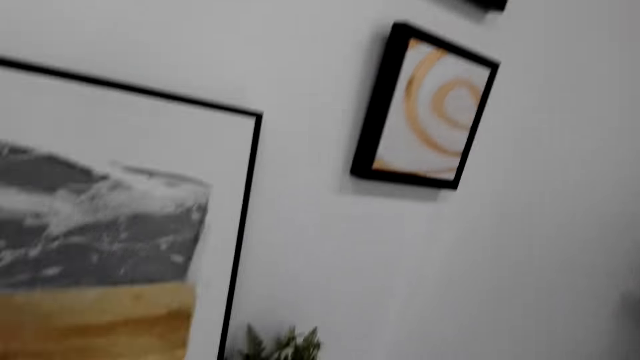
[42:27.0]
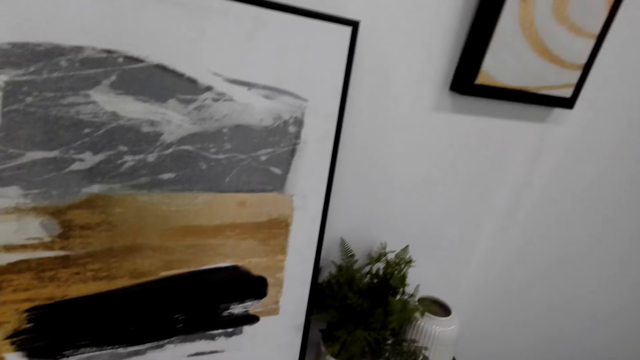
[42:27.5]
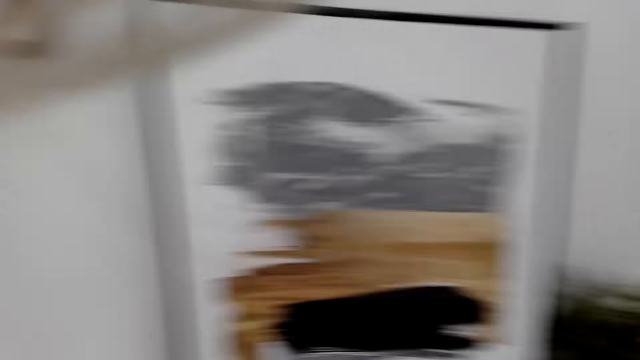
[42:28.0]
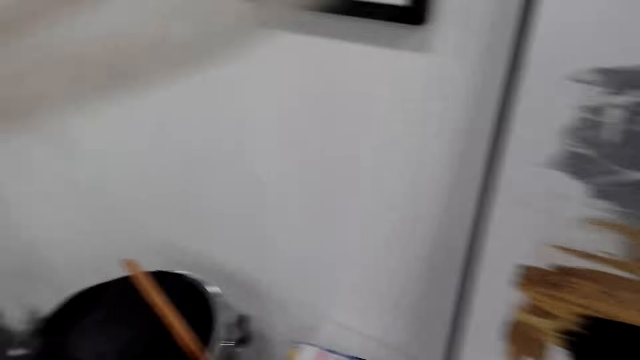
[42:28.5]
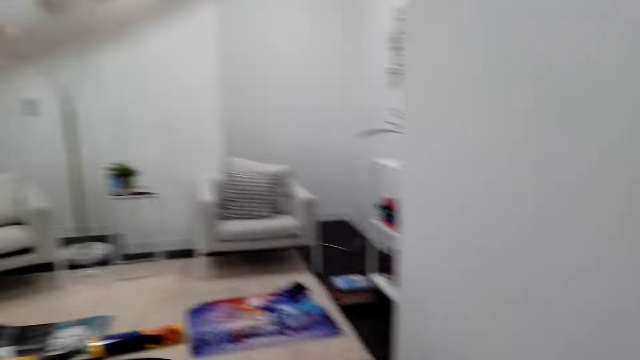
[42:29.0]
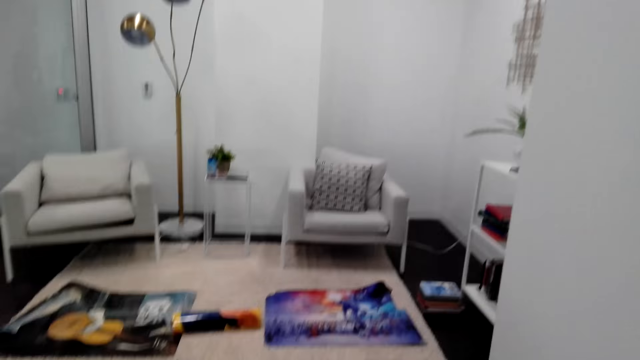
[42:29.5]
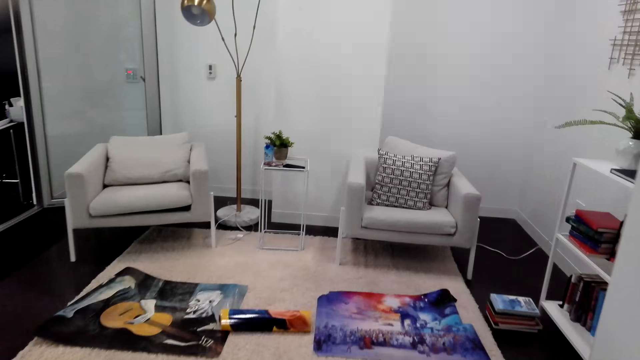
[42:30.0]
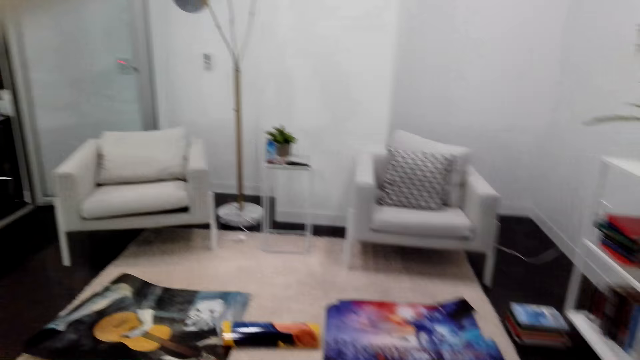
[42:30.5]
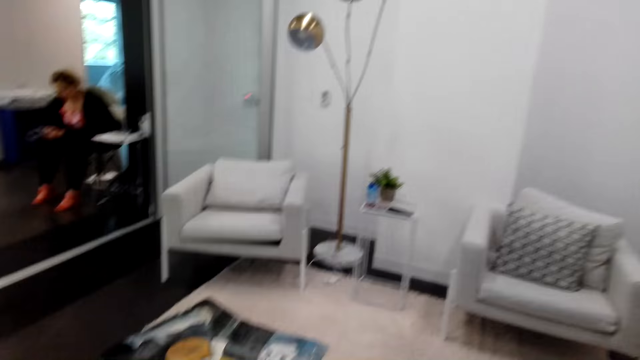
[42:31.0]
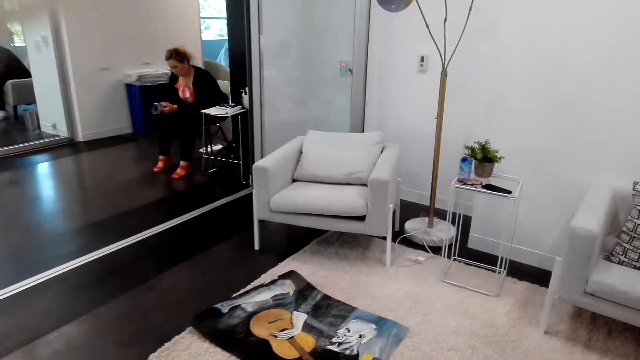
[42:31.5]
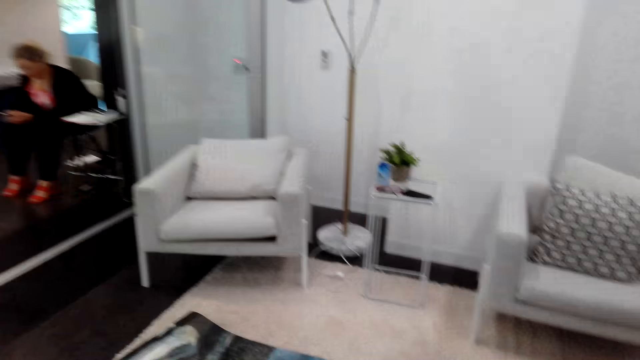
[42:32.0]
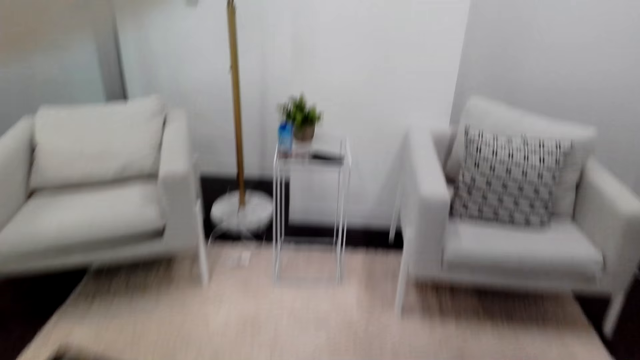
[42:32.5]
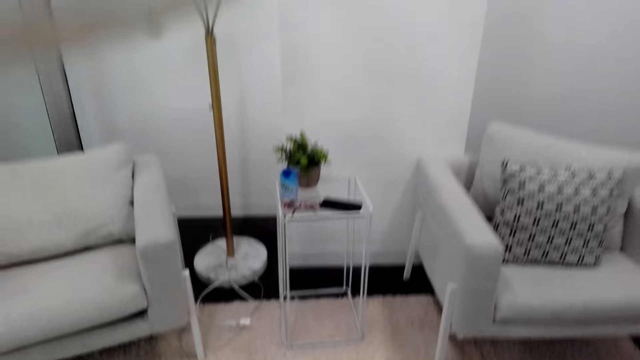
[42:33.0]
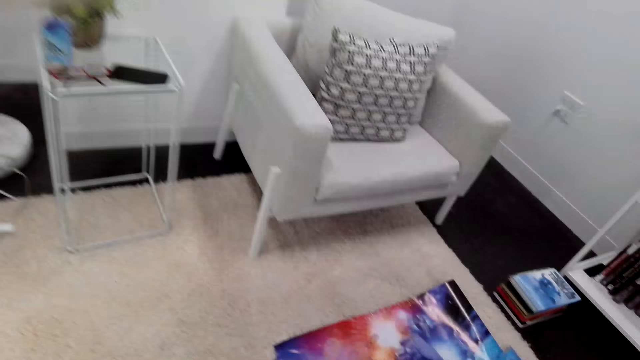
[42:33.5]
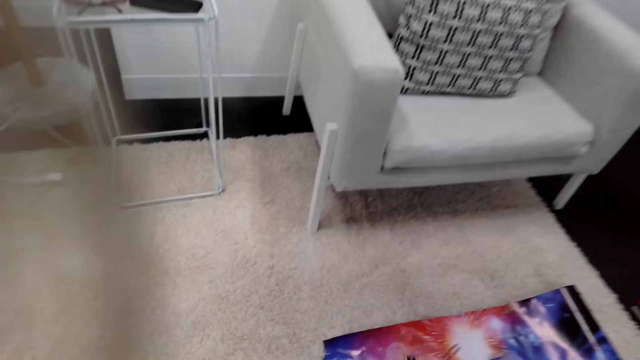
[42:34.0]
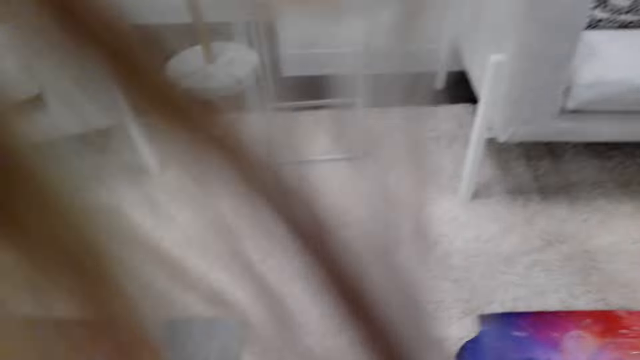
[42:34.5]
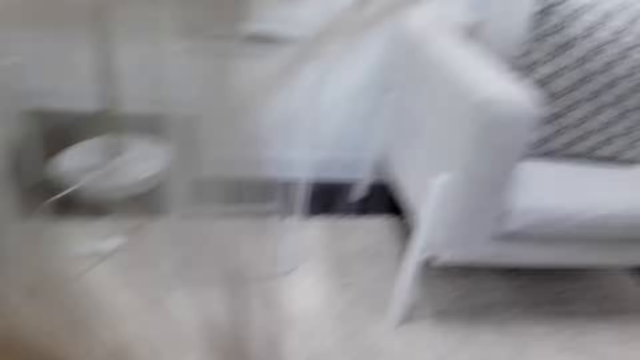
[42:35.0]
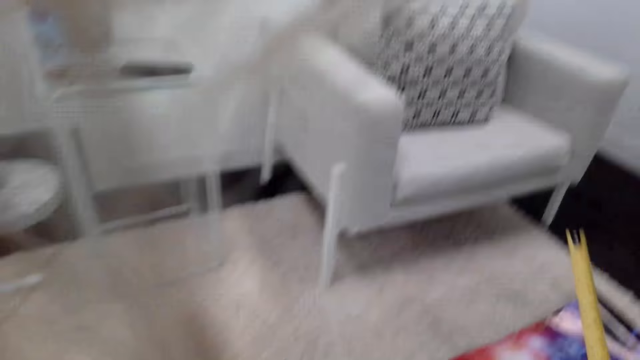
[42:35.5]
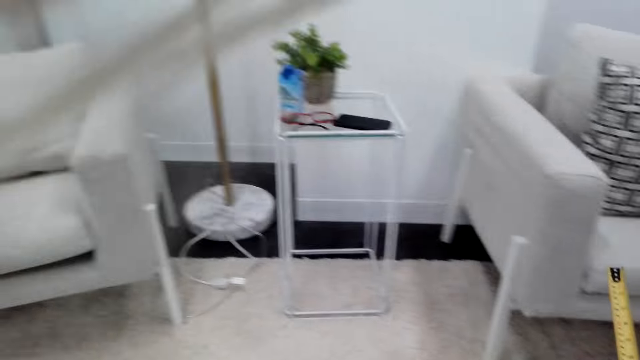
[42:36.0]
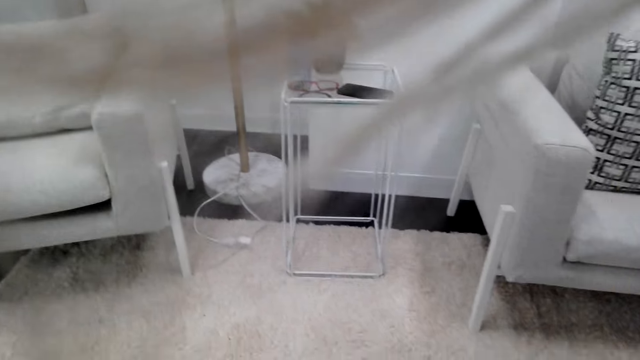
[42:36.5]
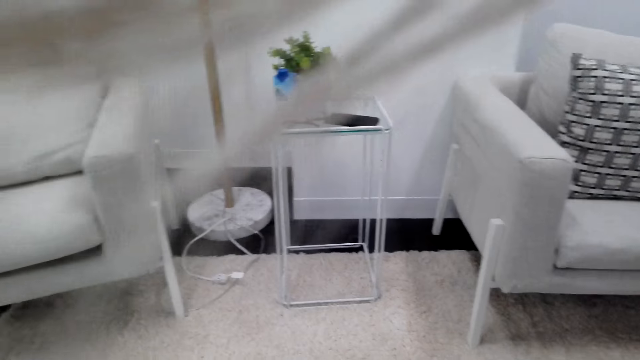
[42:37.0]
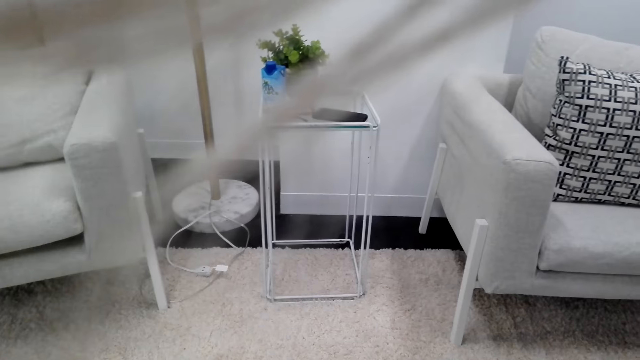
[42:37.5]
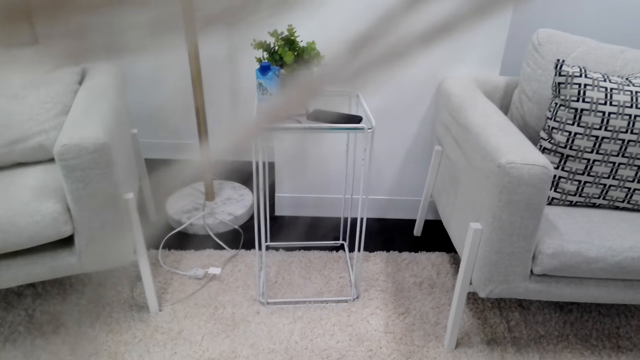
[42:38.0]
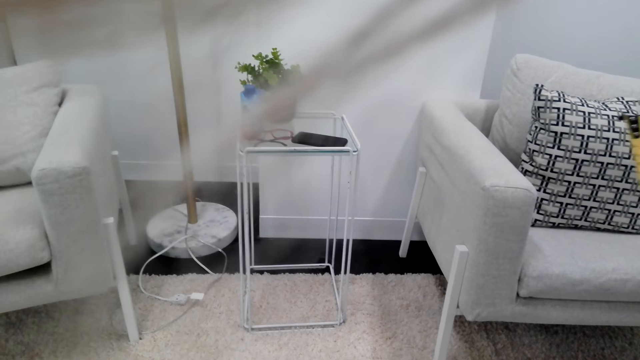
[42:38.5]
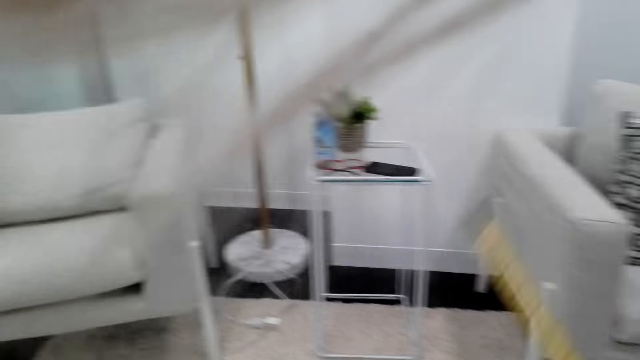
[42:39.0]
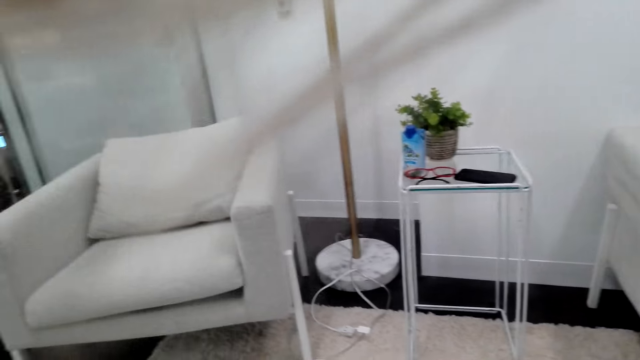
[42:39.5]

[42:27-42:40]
The camera wearer walks around the house. A woman sits on a chair. The camera wearer aligns the posters on the floor.

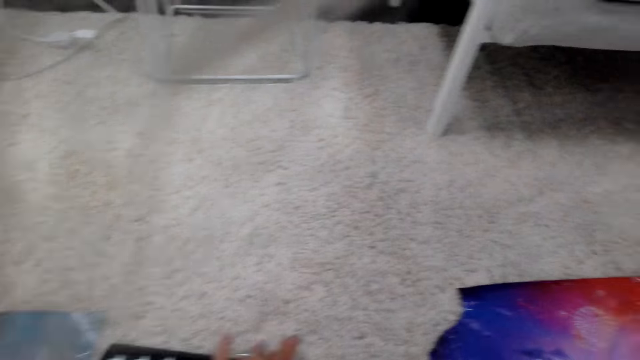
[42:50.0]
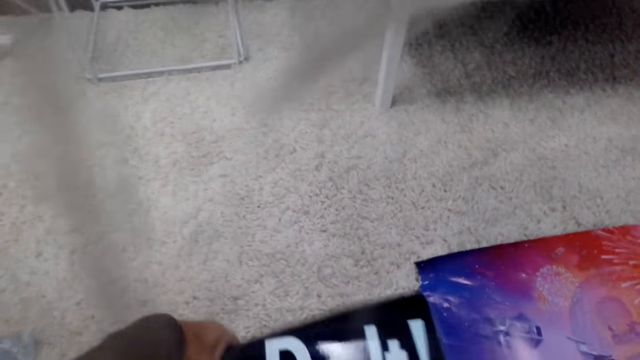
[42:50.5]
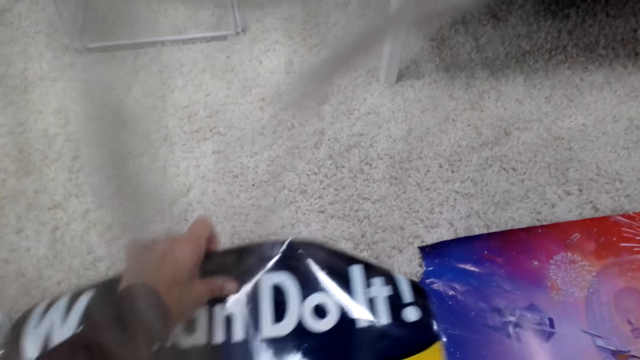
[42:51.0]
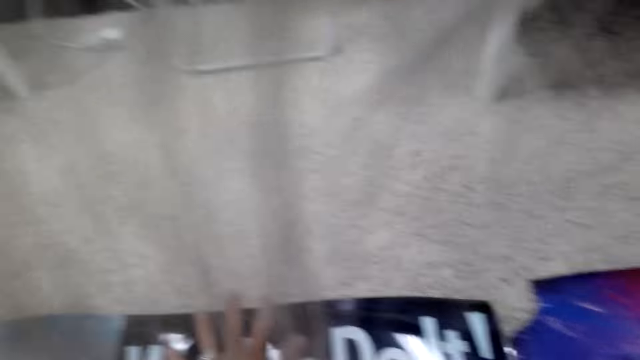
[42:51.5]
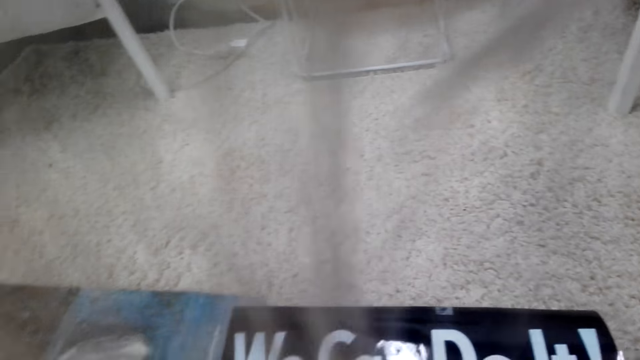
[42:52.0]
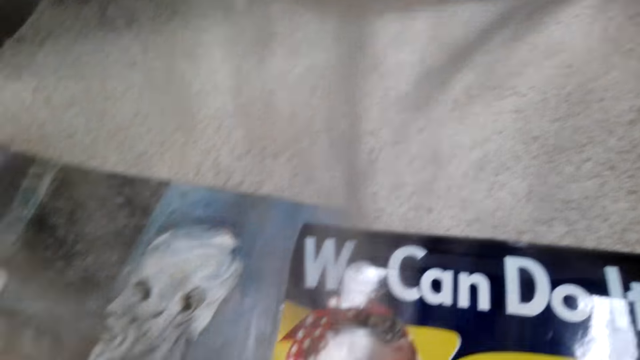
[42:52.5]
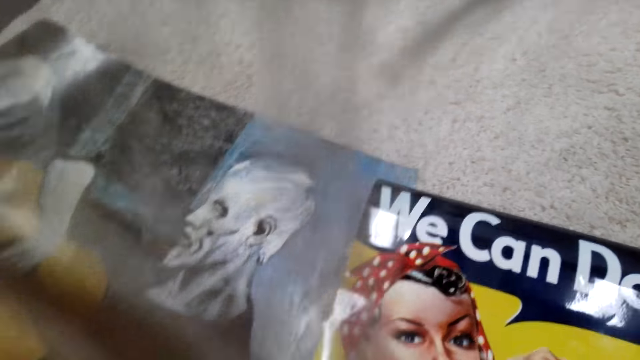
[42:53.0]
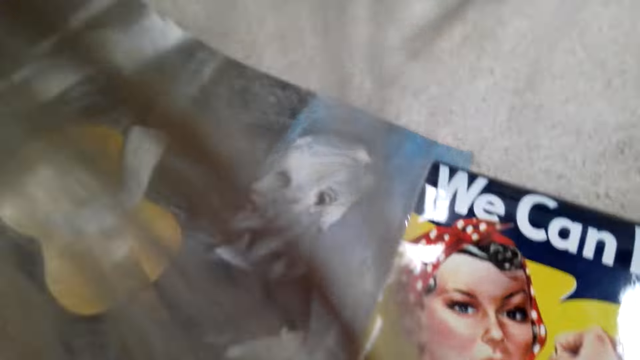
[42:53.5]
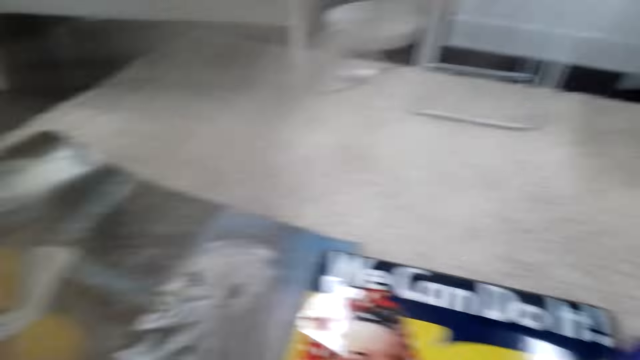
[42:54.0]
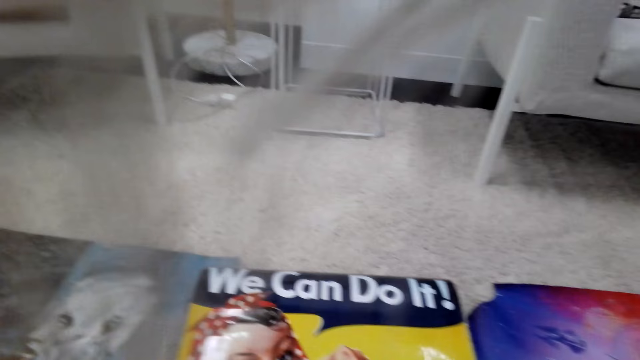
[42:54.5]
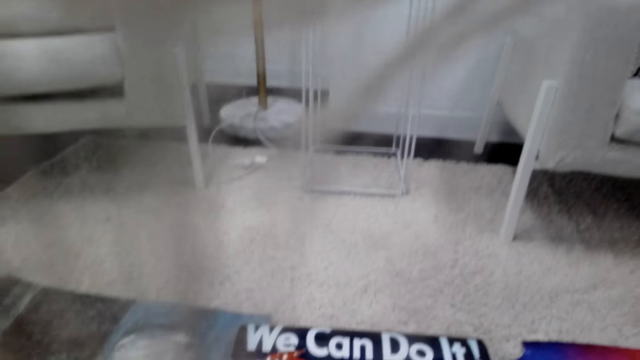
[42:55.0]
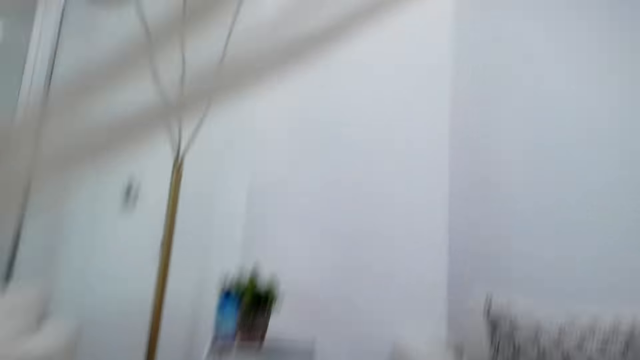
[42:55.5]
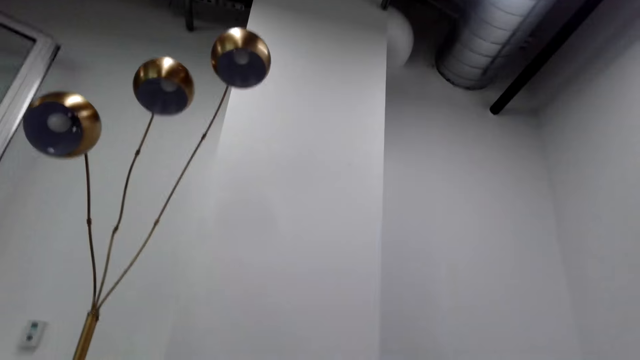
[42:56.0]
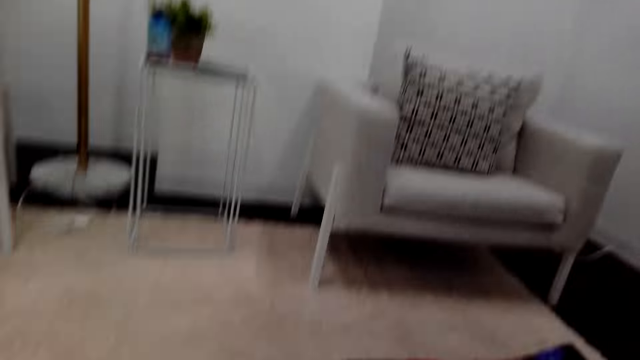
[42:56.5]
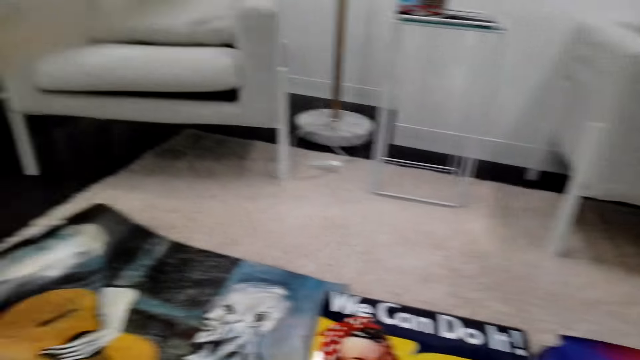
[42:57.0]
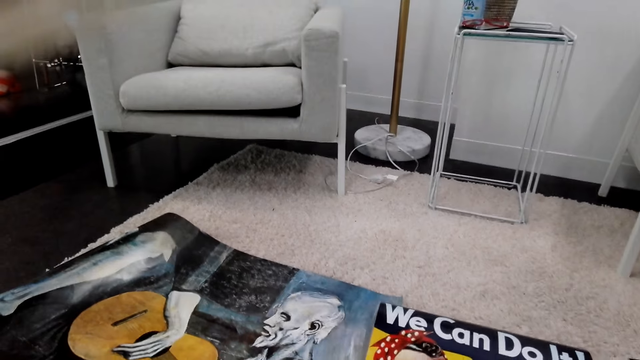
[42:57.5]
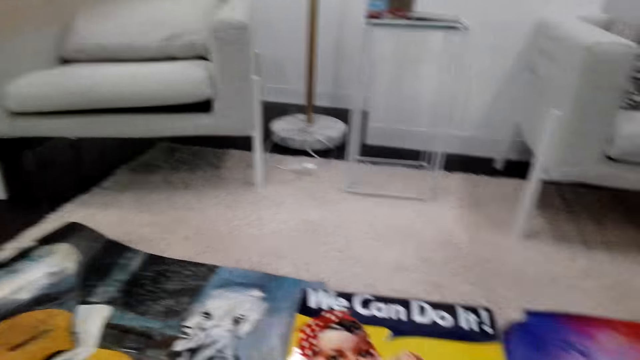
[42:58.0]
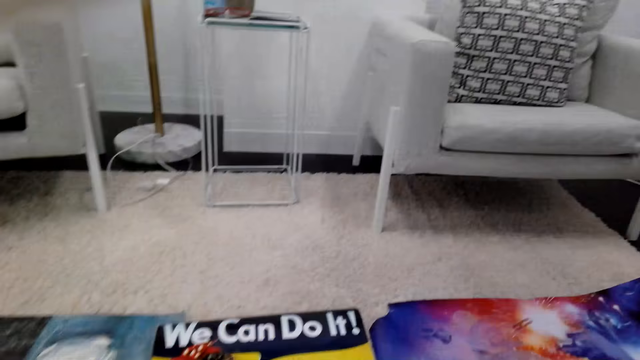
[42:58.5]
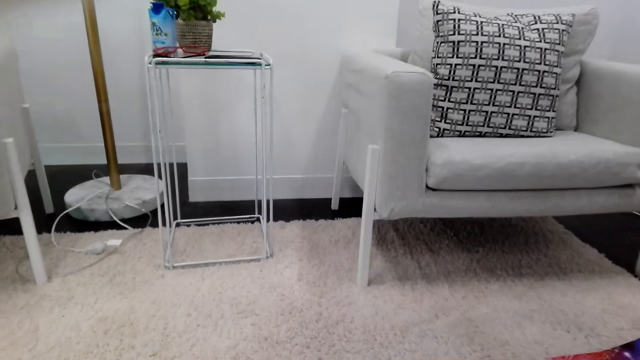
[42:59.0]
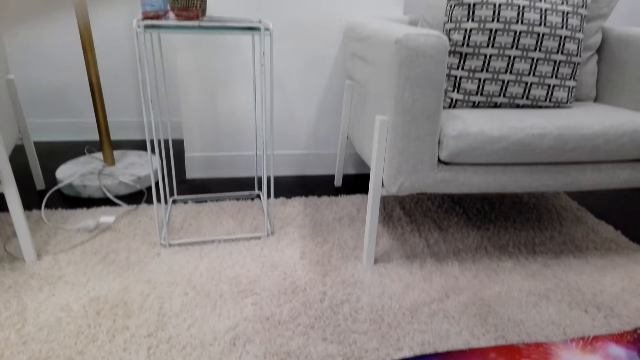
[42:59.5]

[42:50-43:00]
The camera wearer measures the chart on the carpet with a tape measure. They put the tape measure on the floor, stand up, and look around the house.
